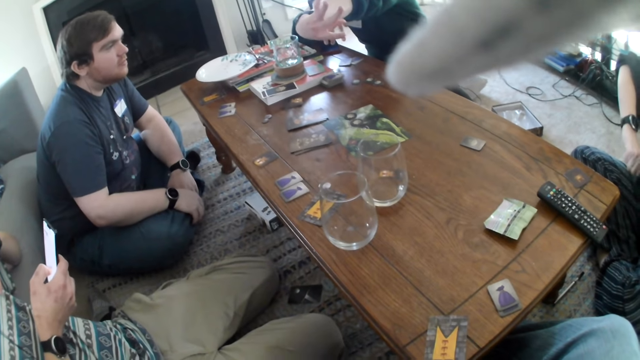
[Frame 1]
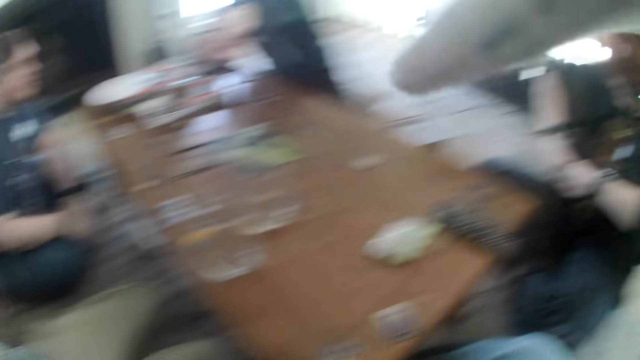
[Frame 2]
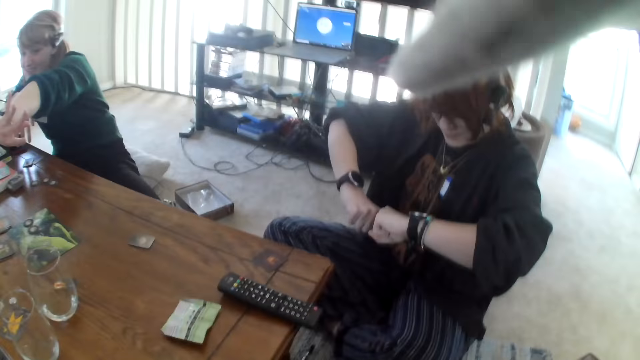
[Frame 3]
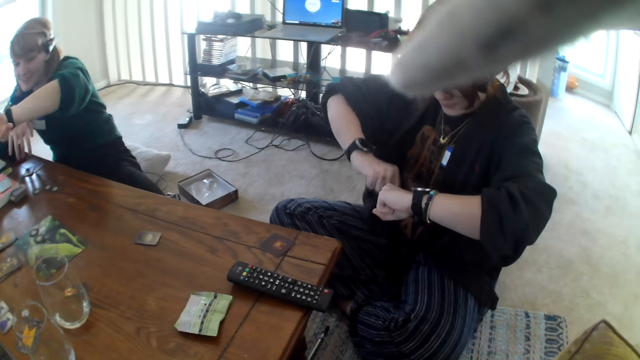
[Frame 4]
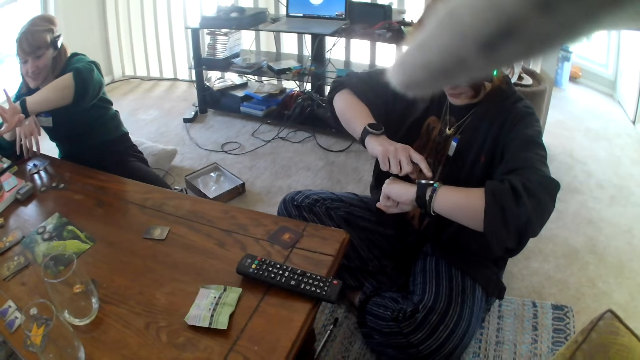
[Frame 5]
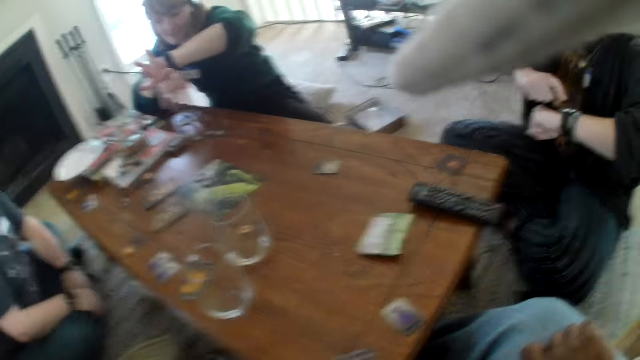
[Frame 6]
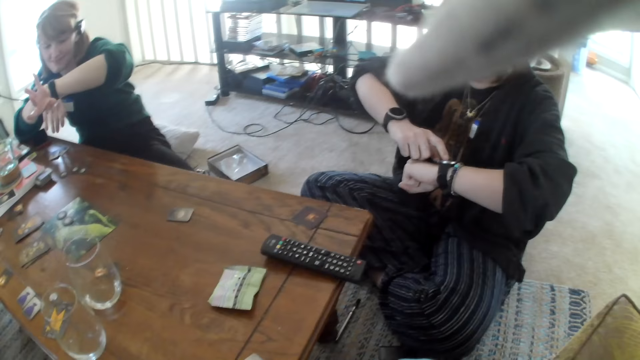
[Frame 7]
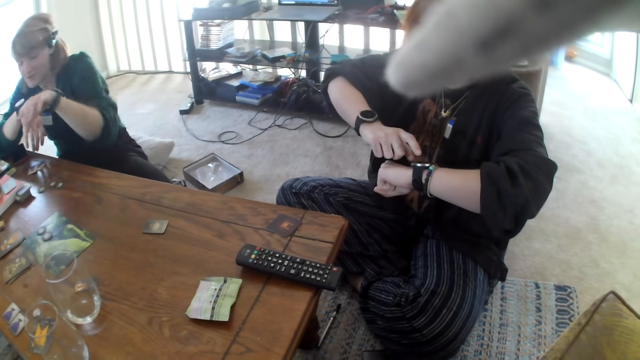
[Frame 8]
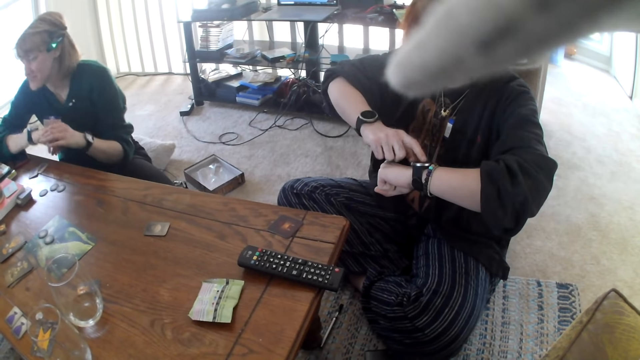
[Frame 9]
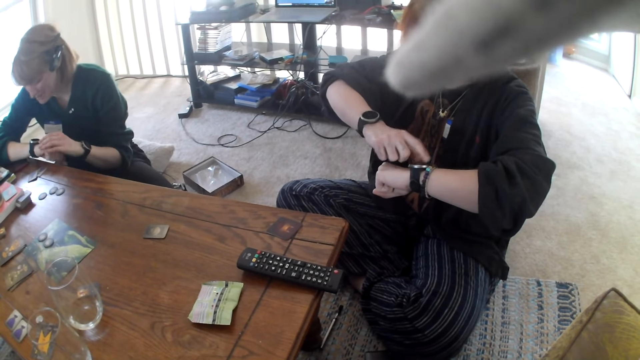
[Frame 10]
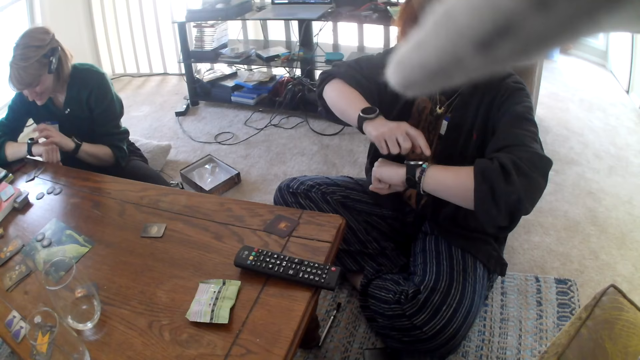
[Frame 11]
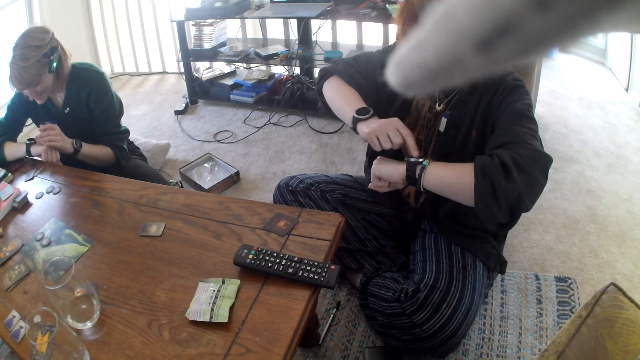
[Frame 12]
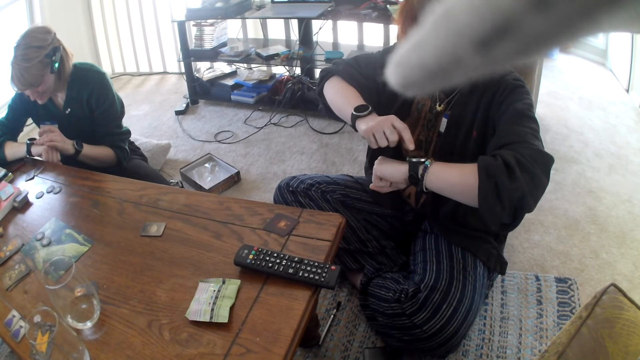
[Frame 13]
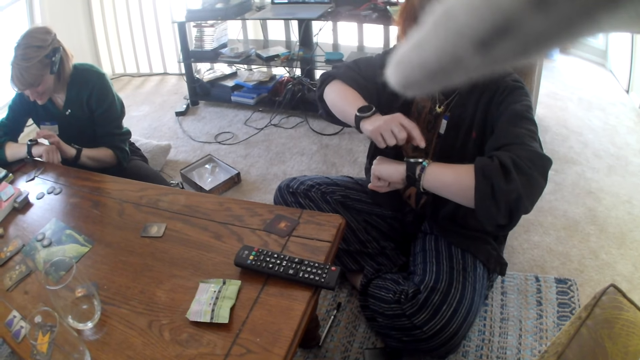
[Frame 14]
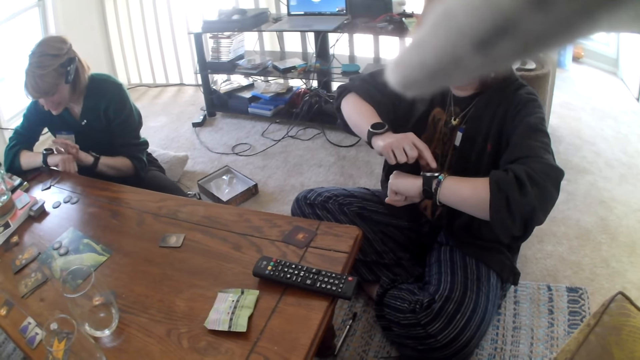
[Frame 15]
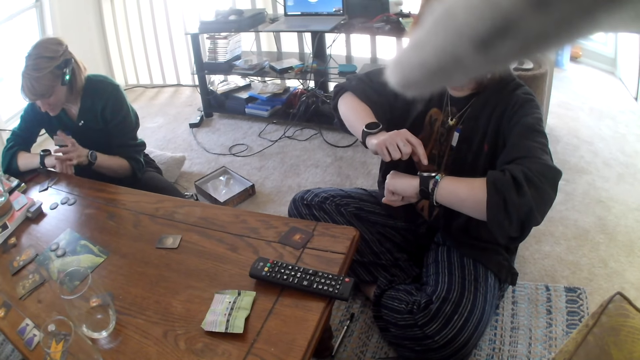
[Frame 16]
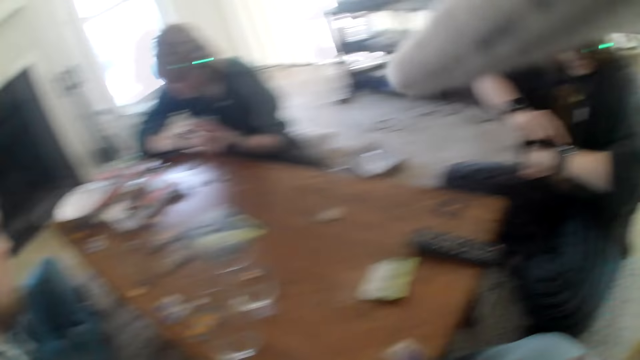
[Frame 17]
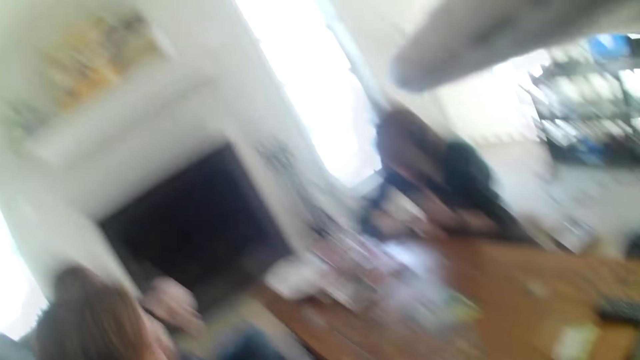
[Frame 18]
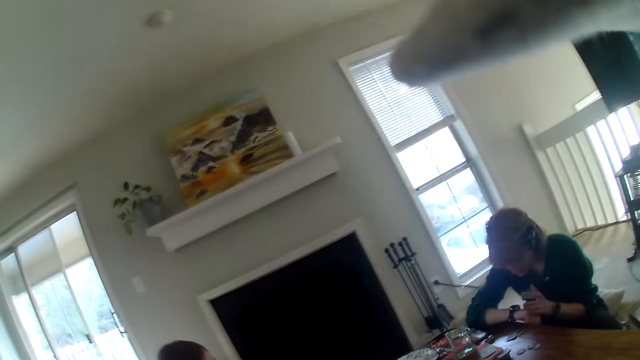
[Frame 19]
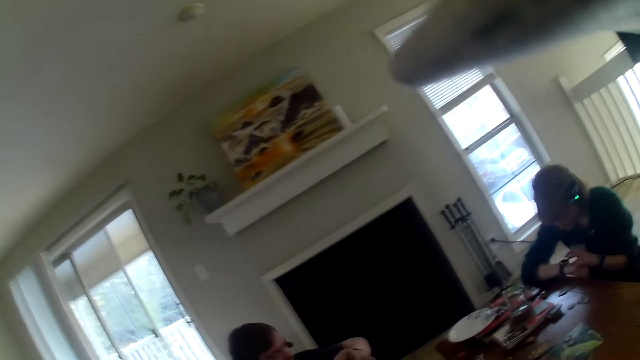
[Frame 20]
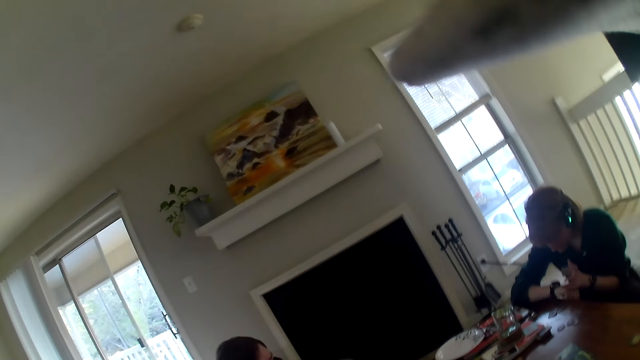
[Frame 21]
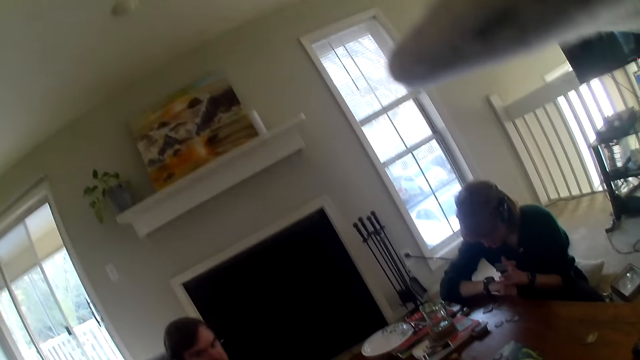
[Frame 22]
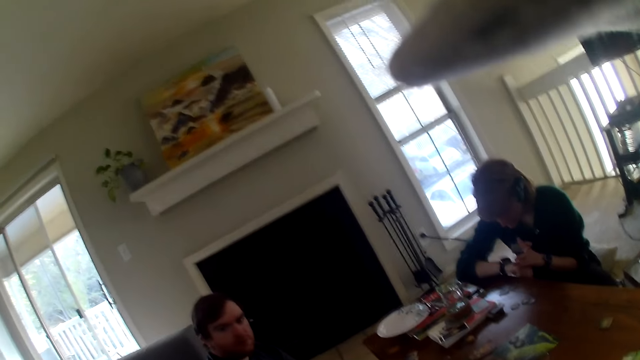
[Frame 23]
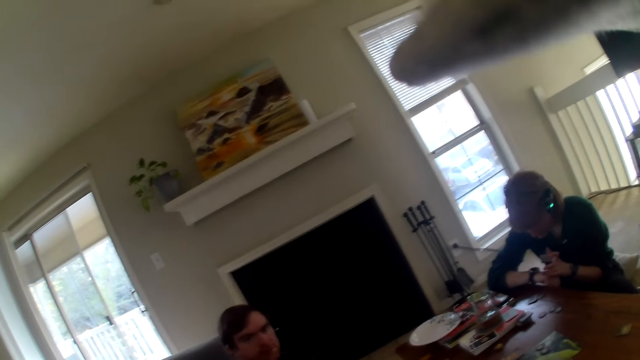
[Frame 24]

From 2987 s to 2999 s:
A person taps a watch. The camera wearer looks around.

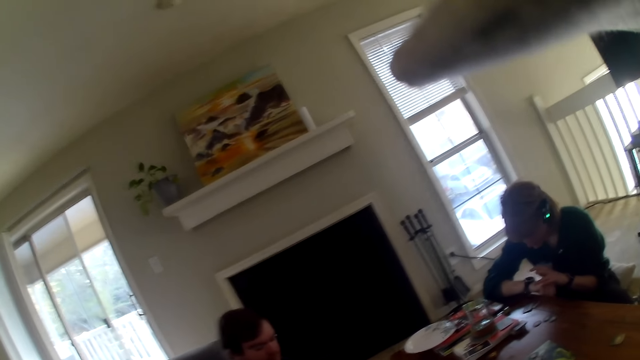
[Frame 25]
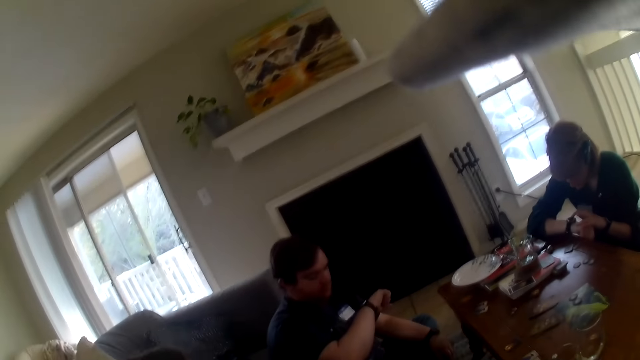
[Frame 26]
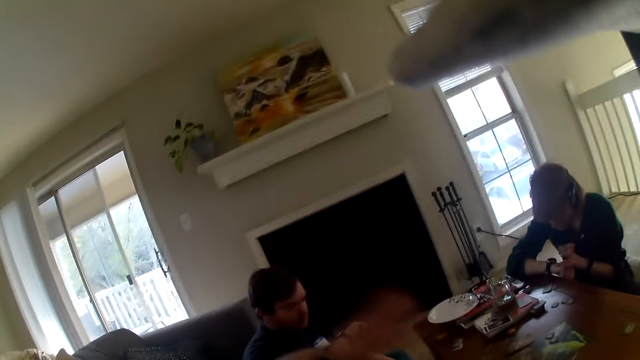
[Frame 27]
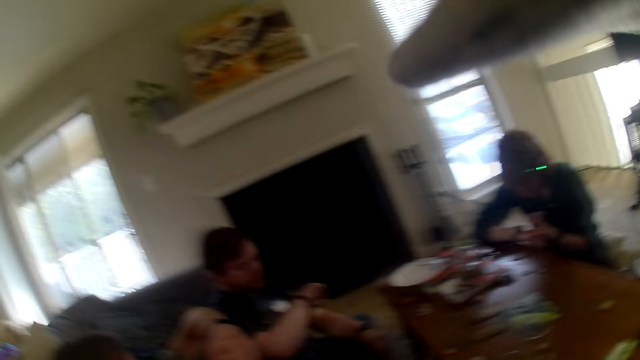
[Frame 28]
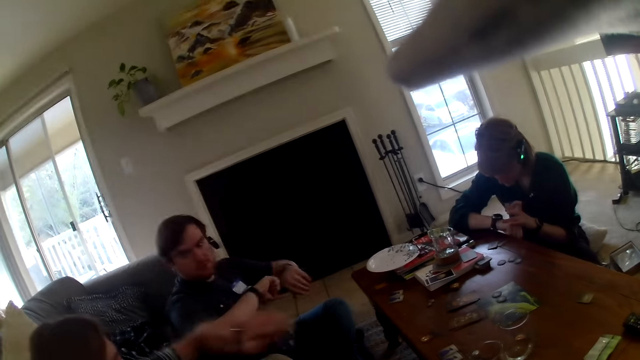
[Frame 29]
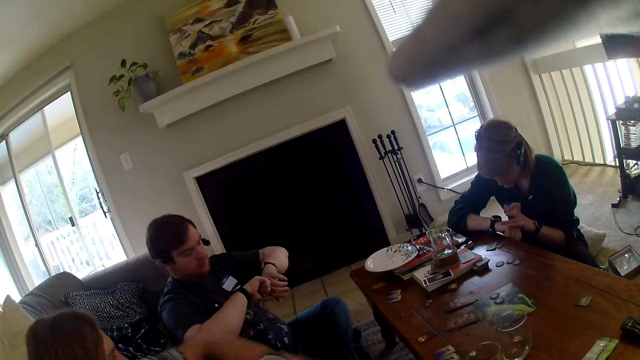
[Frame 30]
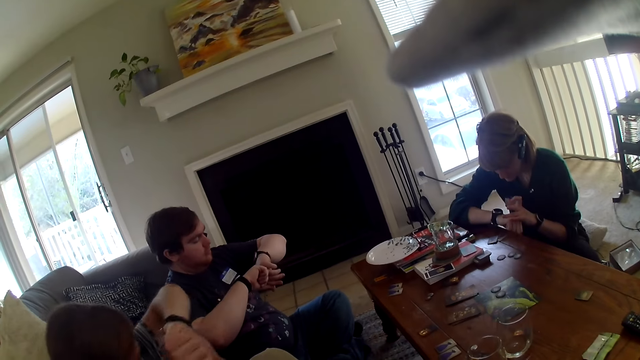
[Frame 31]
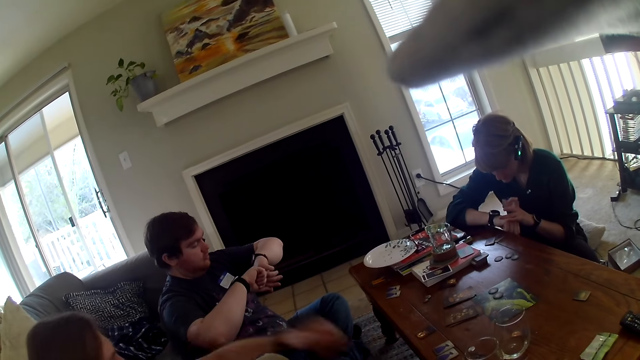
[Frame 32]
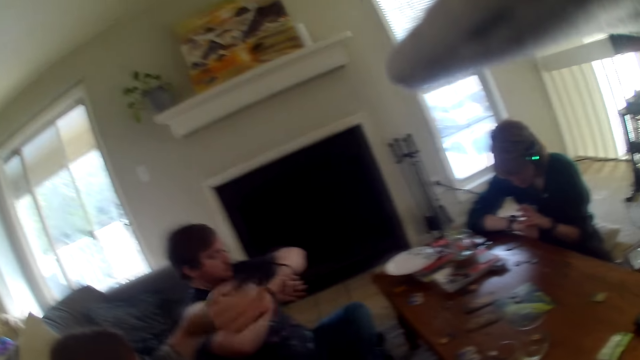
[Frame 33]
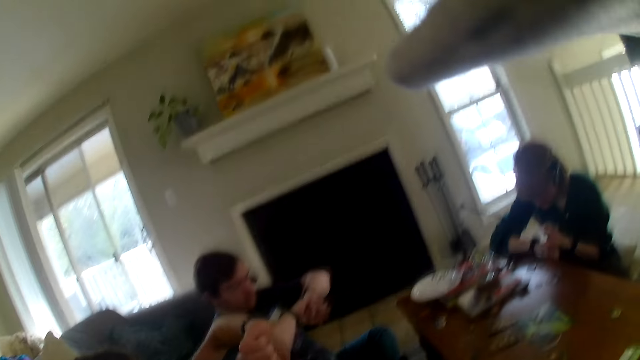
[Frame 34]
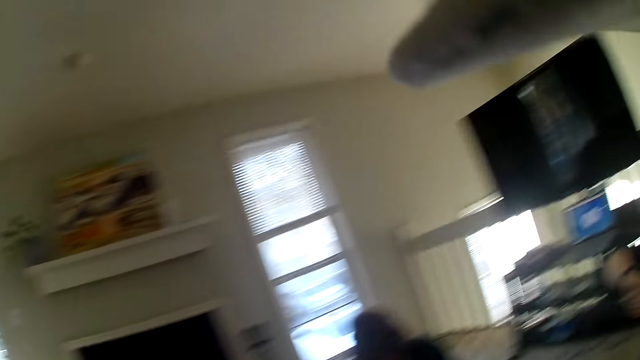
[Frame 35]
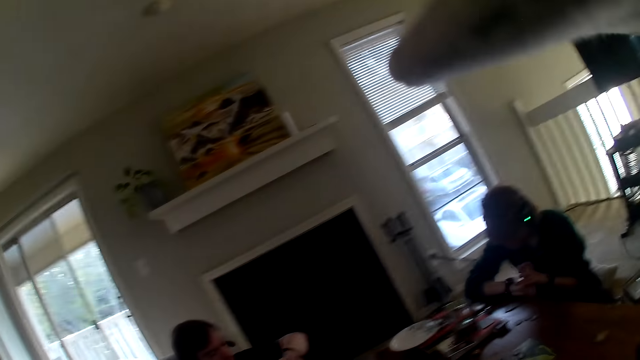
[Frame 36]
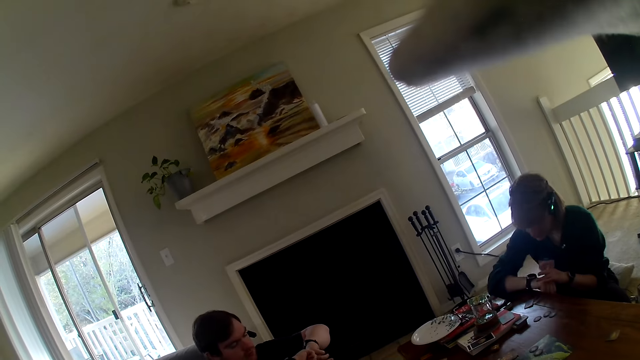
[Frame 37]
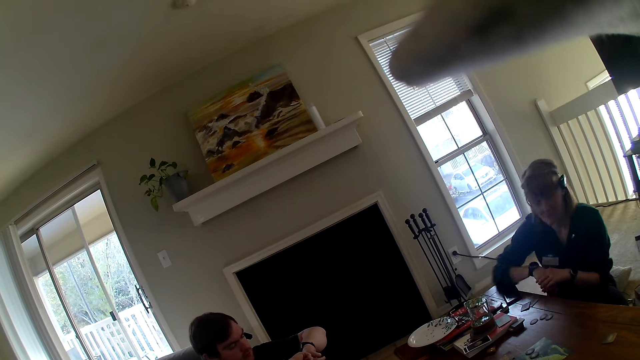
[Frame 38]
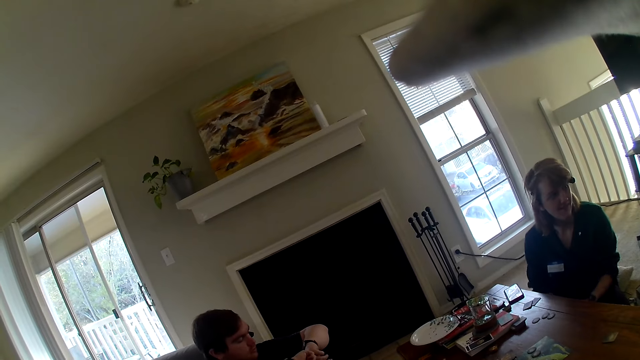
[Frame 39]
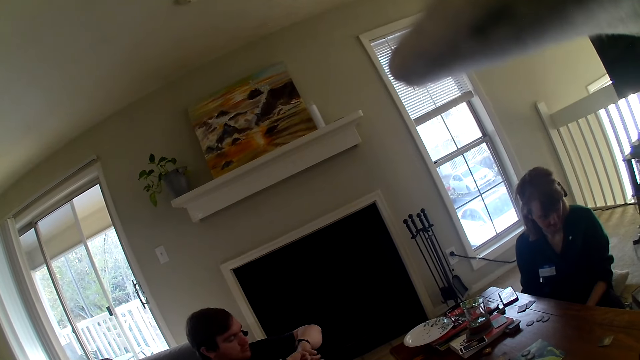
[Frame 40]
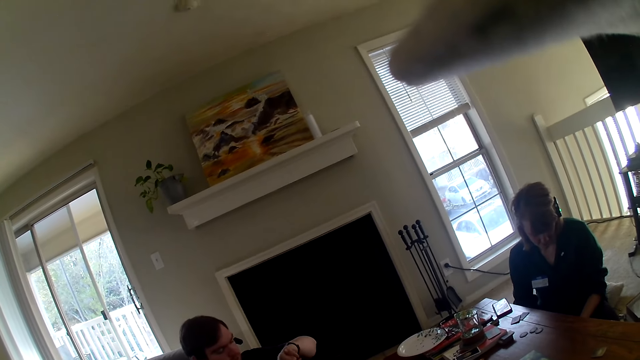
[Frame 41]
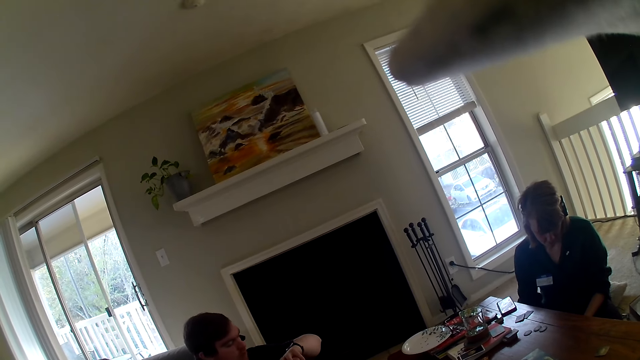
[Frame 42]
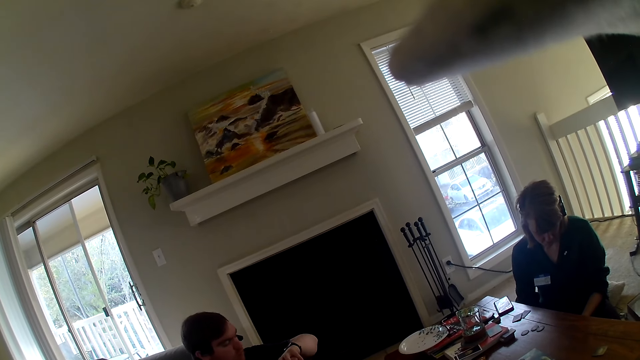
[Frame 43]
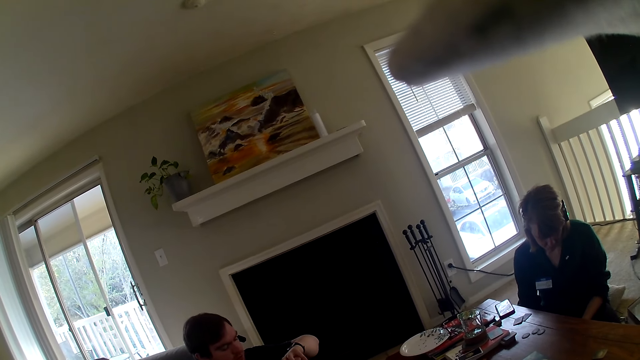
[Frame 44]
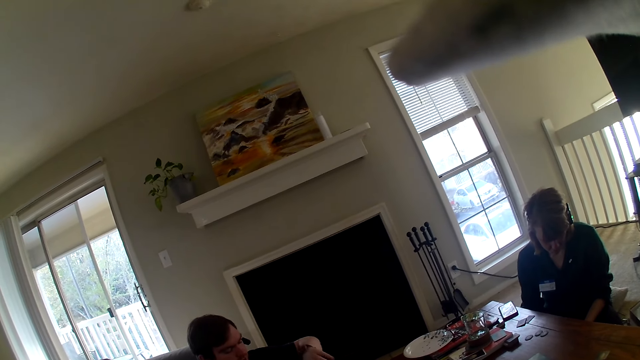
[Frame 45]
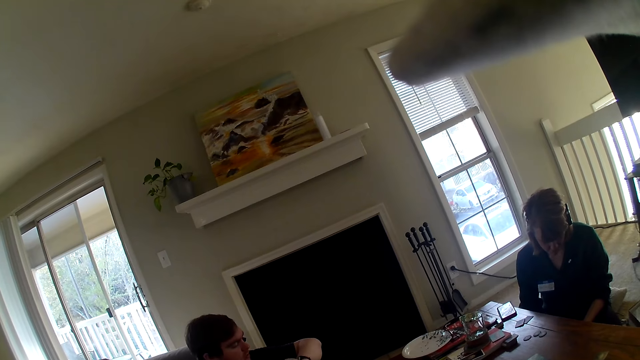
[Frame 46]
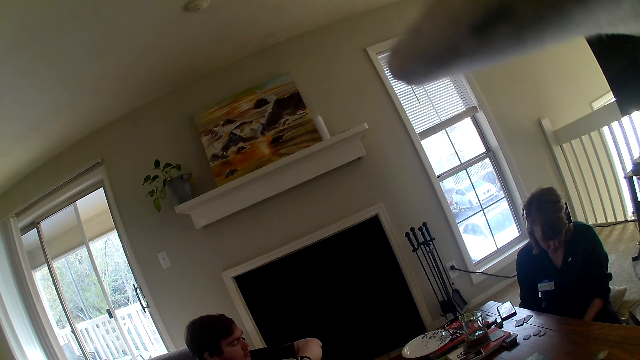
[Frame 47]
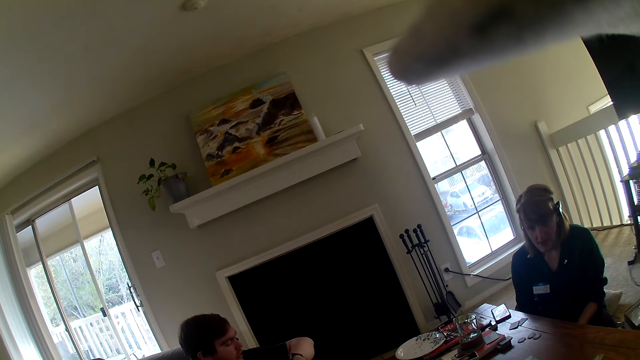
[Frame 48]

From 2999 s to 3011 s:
A person checks his watch. Another person checks his watch. A third person looks at a watch.
